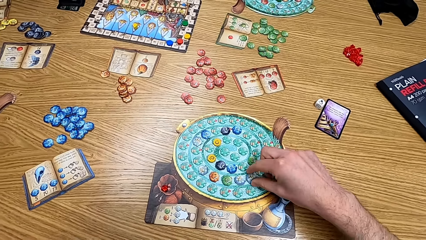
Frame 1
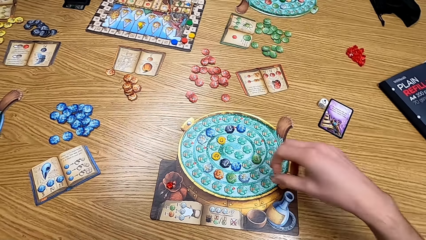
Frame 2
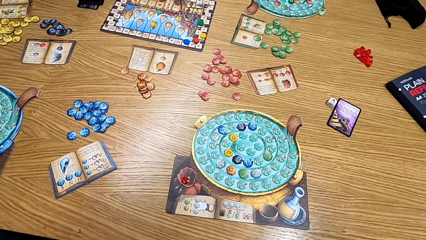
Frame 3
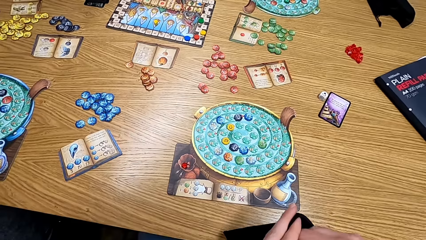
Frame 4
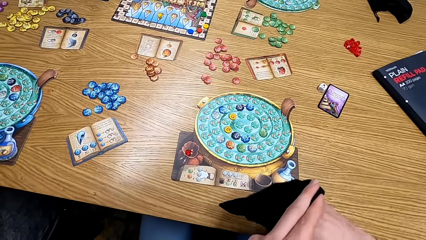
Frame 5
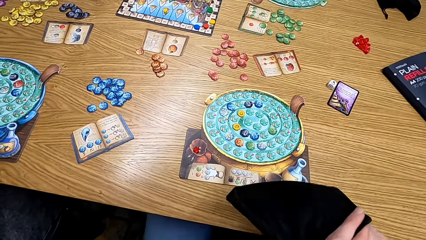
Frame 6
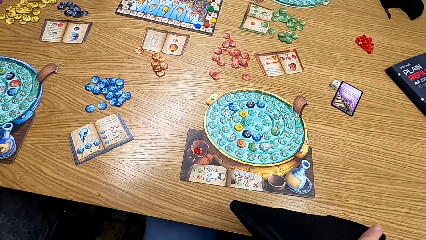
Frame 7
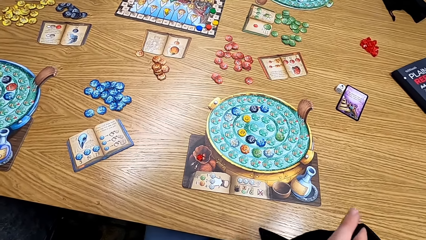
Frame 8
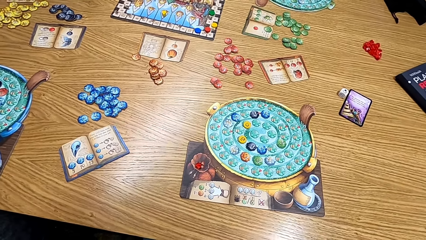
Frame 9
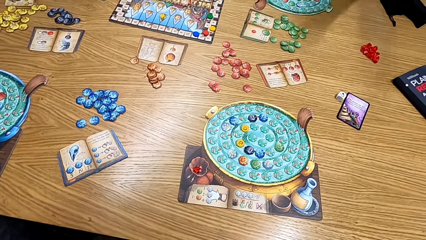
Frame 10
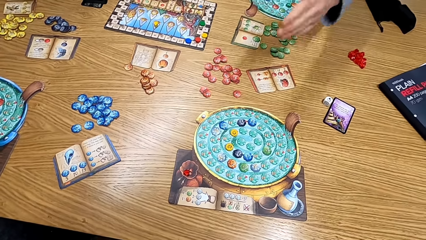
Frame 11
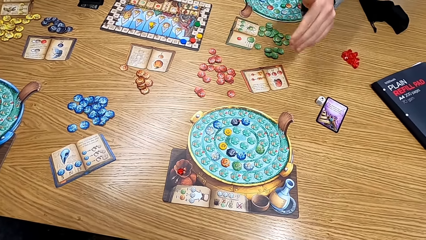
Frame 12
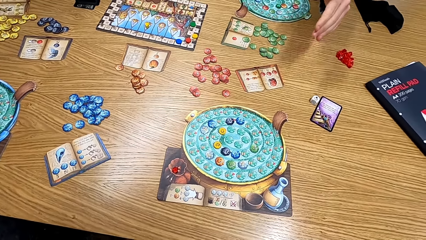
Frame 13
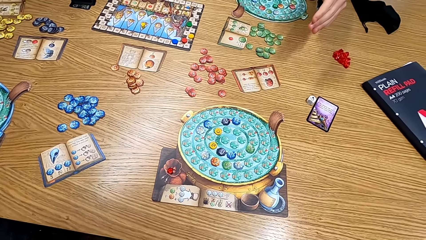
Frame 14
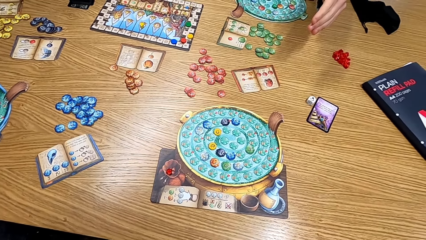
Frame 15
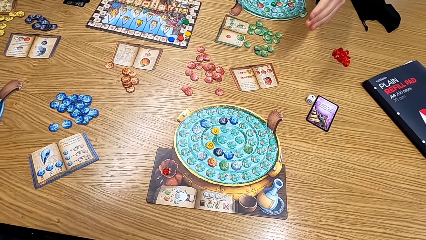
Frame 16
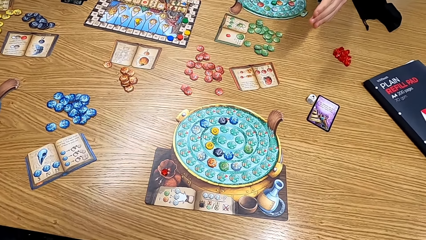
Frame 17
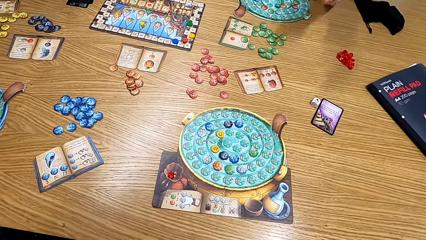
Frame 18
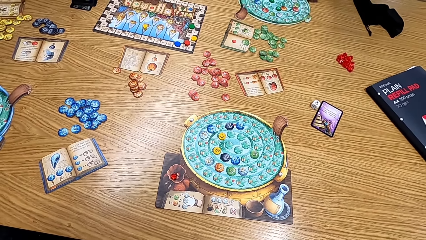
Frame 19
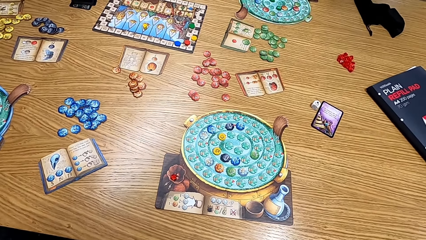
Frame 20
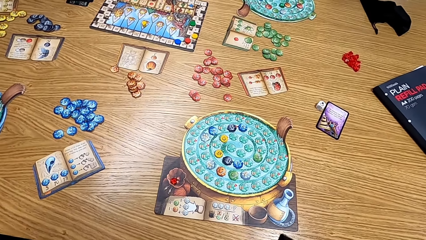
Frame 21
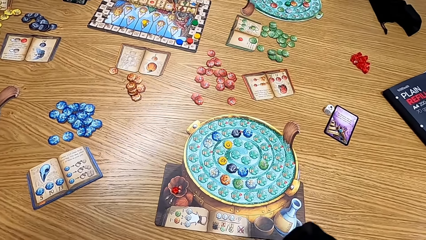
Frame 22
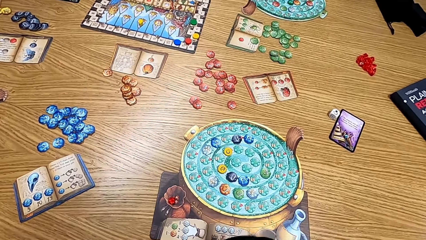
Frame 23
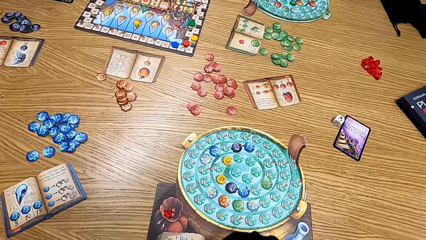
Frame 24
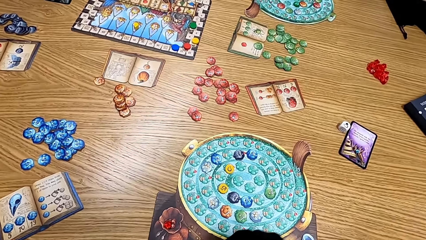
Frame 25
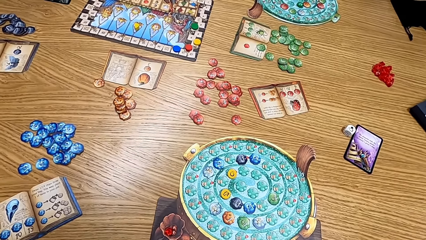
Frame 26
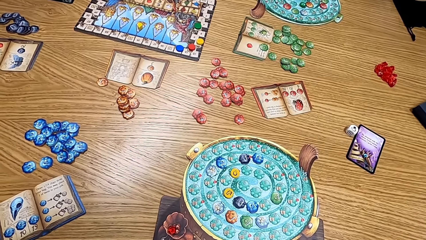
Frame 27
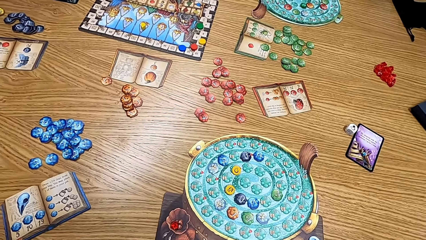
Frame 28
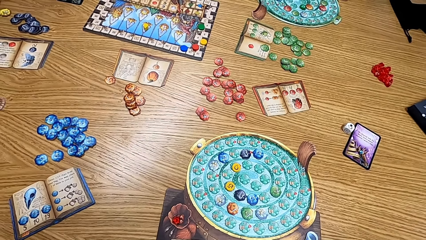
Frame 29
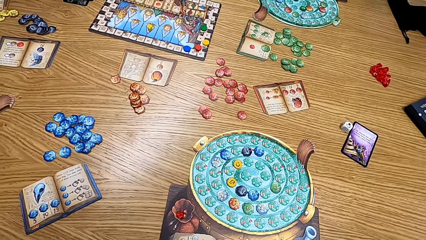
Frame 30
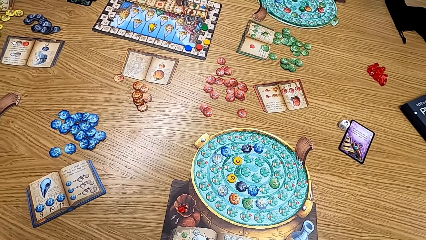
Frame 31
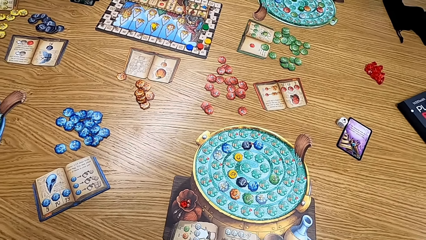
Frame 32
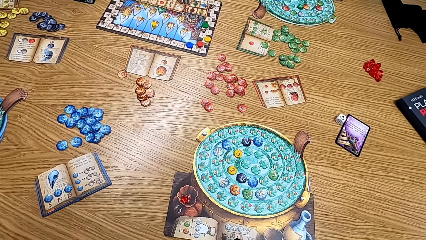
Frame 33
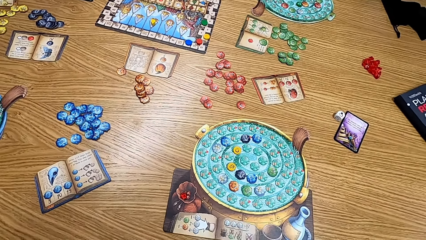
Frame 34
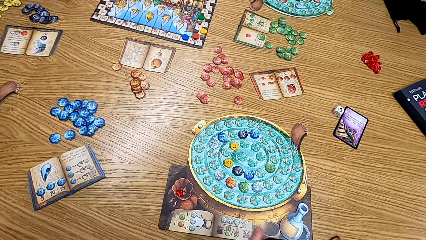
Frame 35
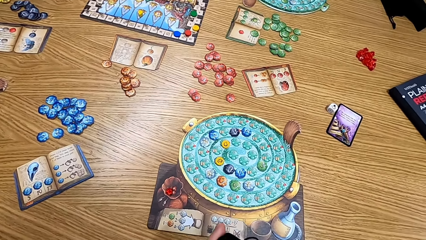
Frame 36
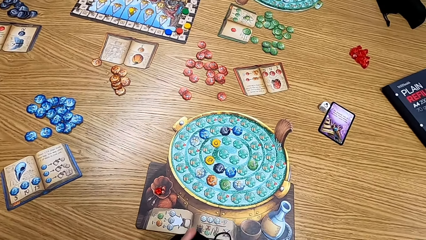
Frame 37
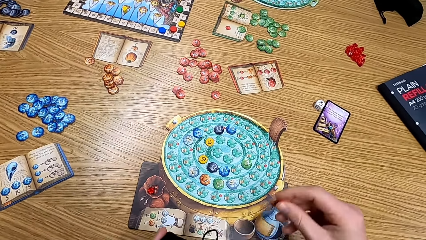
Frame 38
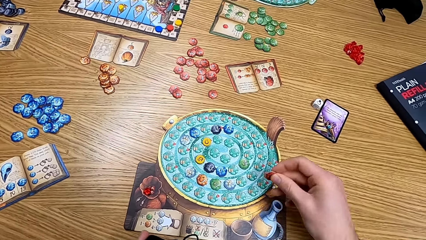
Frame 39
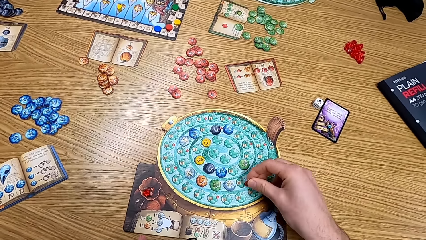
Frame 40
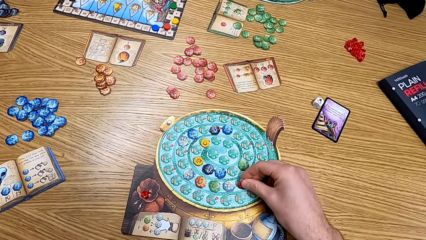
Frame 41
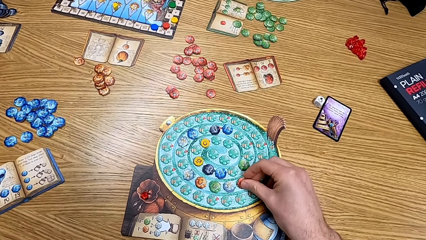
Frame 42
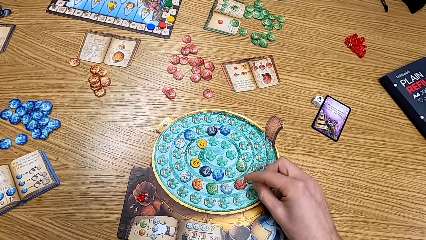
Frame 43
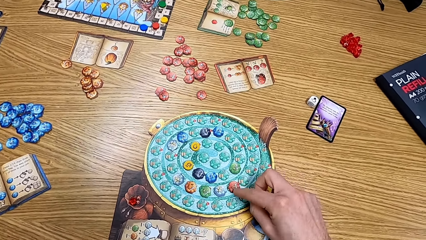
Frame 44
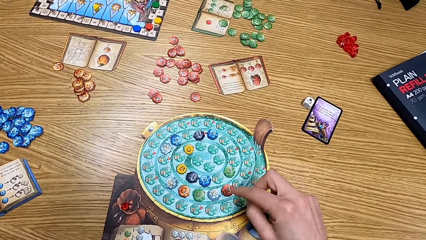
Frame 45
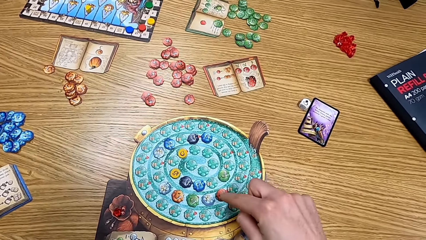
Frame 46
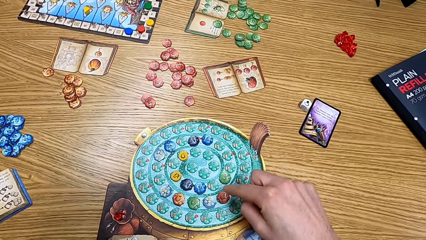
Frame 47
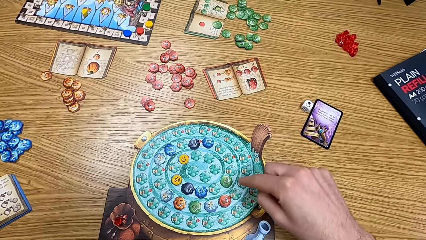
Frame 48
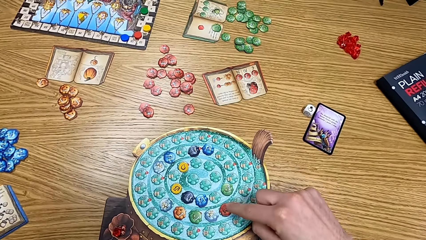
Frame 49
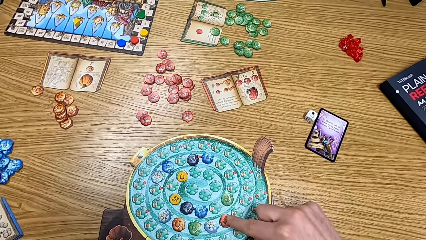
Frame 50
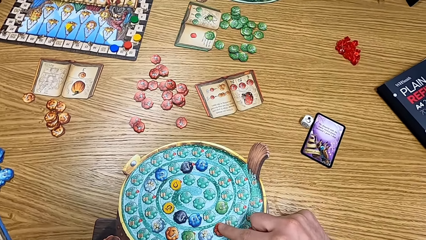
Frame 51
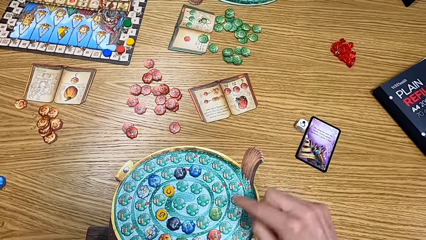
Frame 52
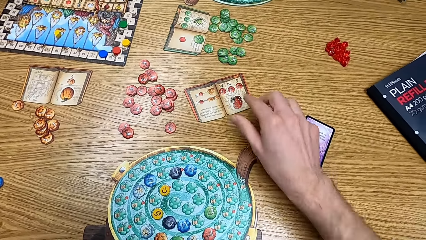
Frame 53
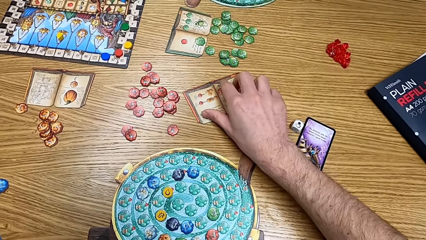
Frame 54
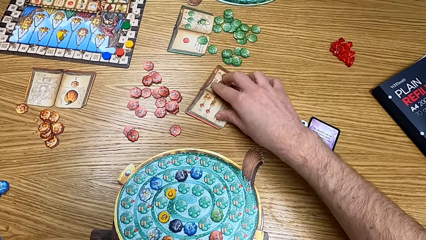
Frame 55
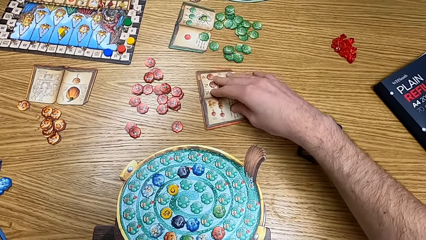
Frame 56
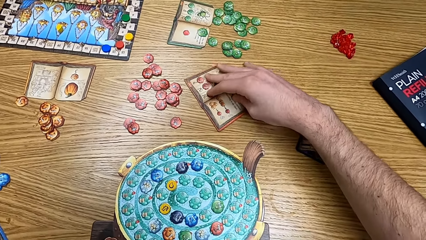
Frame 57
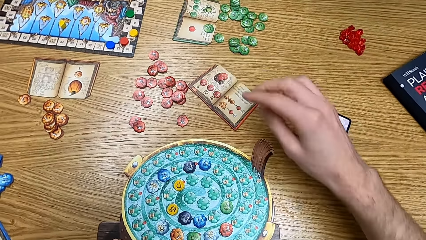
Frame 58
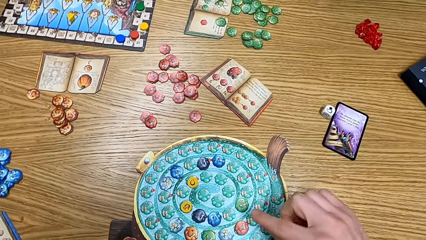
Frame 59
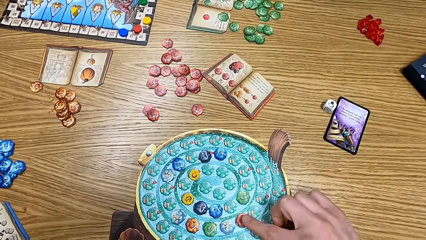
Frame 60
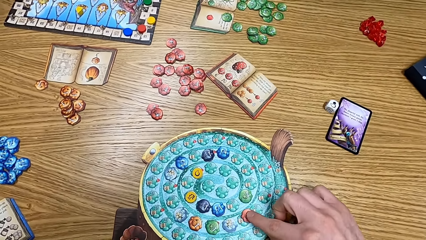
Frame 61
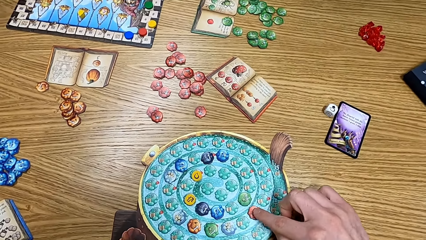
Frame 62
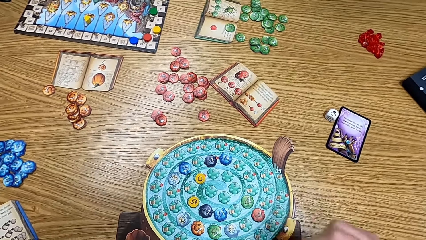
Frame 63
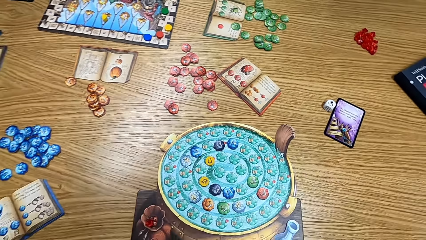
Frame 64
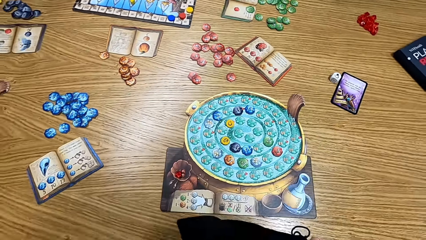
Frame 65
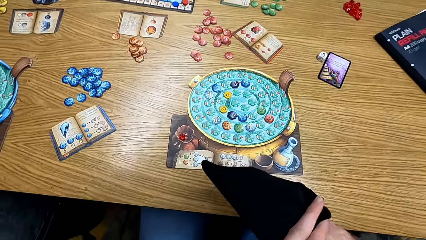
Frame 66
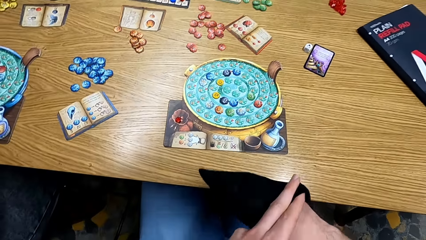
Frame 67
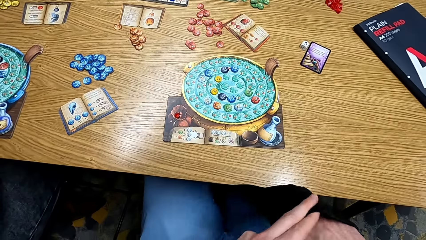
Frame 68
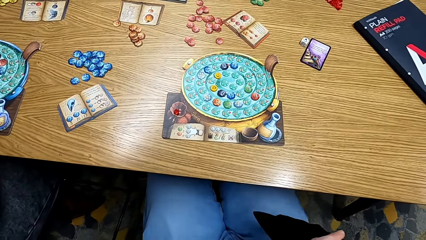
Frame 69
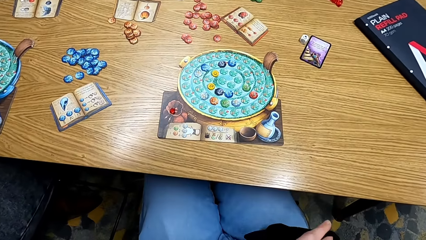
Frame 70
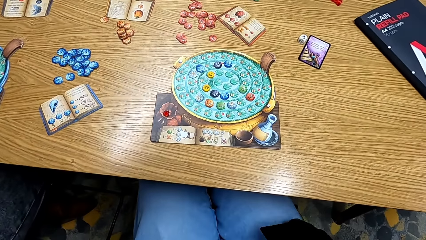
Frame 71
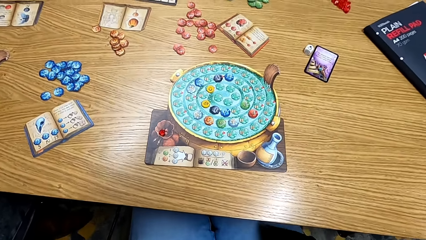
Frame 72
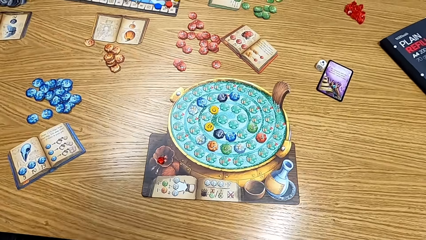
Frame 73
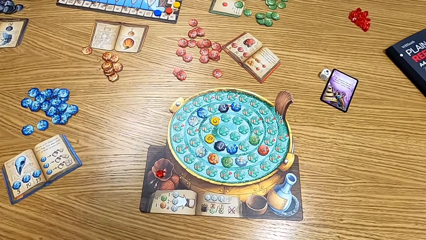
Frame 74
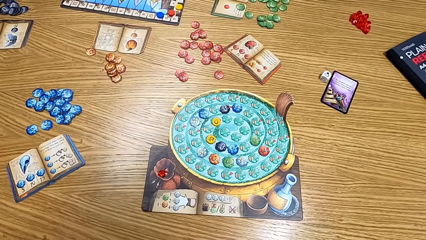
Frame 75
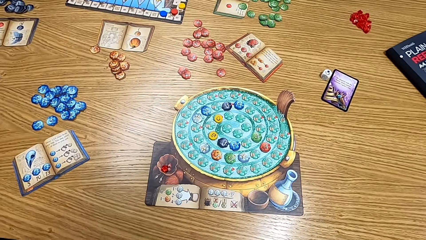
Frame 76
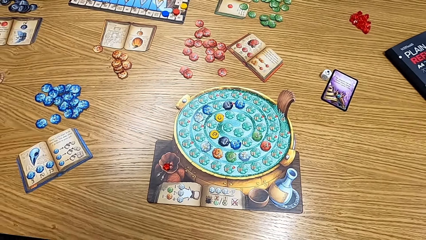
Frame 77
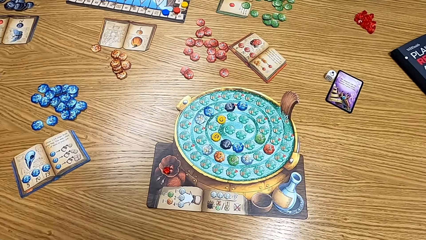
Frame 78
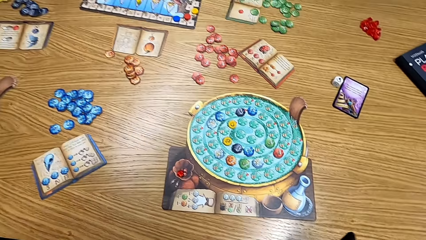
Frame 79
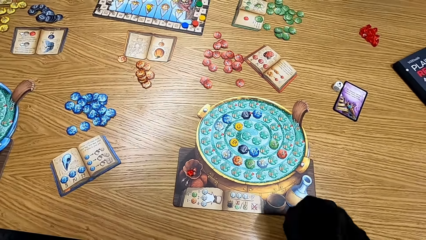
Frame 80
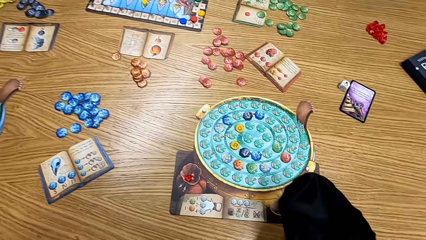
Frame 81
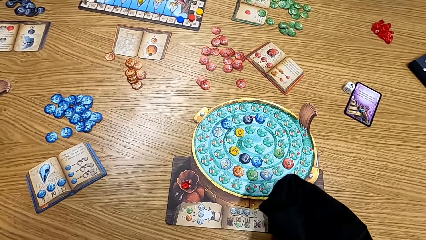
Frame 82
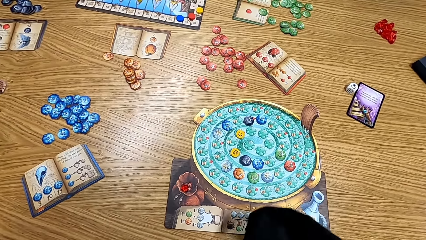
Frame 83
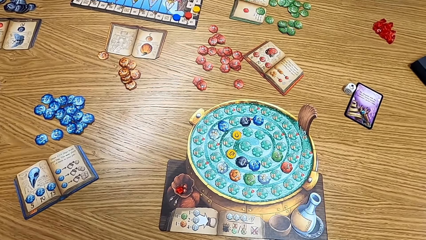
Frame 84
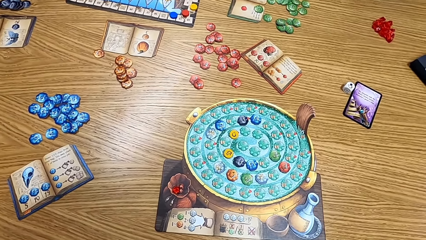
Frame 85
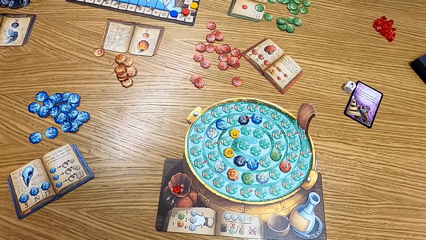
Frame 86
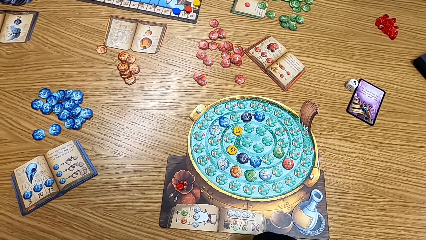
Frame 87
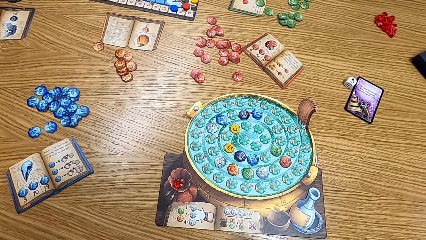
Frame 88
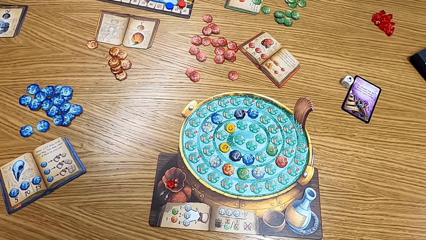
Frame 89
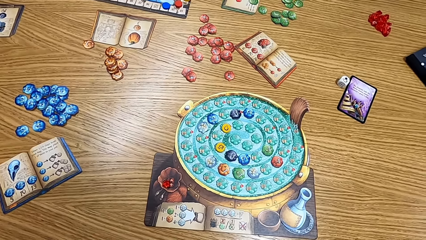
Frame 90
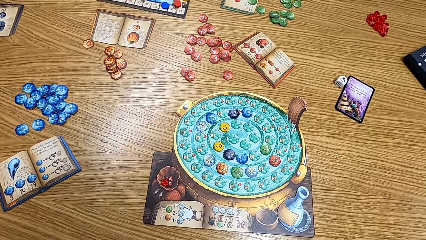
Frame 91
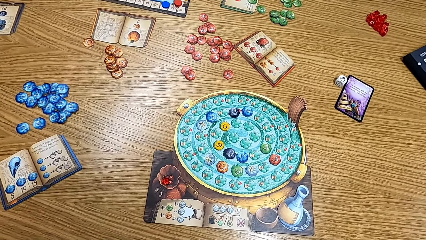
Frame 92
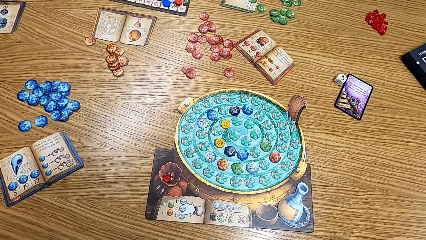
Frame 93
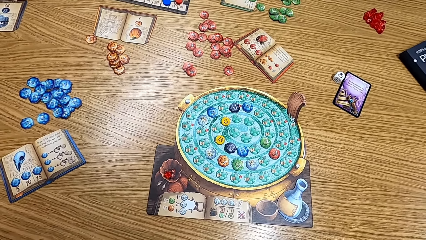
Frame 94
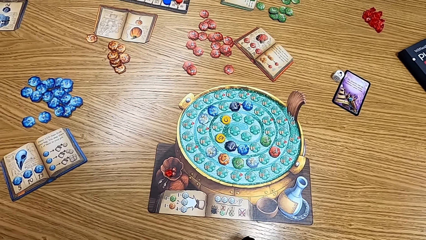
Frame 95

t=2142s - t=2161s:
The camera wearer picks up the token from the board. They put the card in the bag. They put the card on the table. They play the board game. They look at the table. They check the manual book. They turn the game. They play the board game. They pick up the cards from the bag. They look at the table. They shake the cards in the bag.
